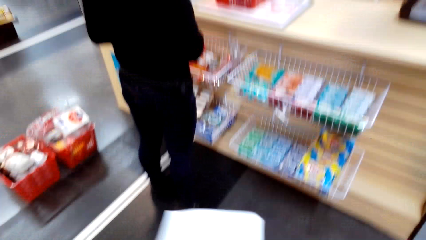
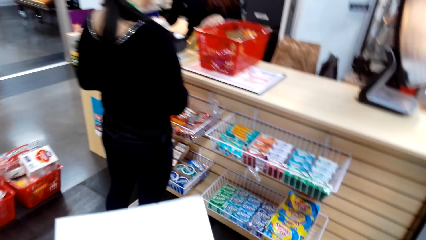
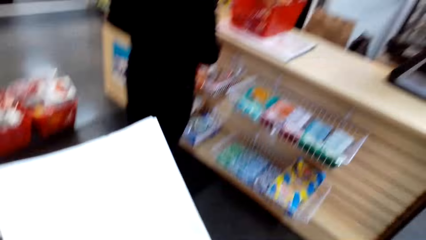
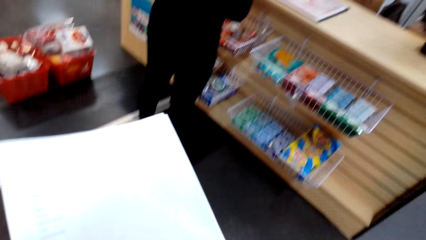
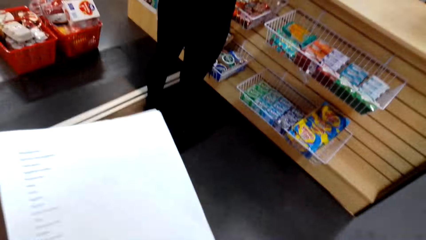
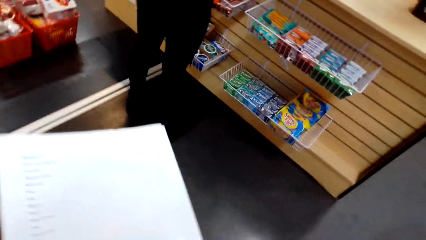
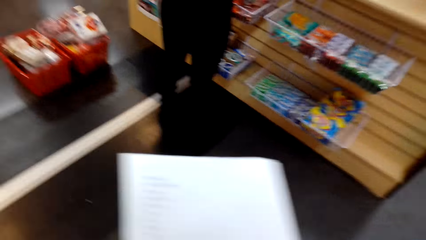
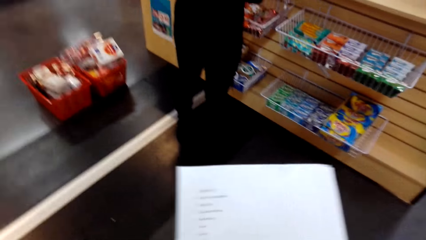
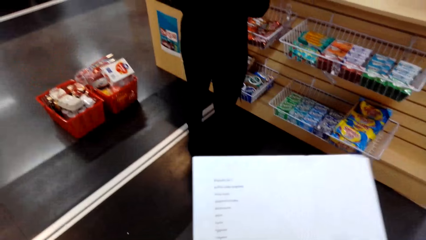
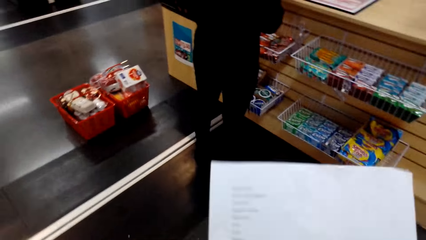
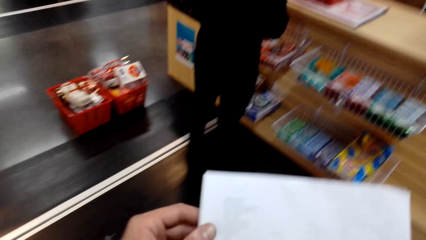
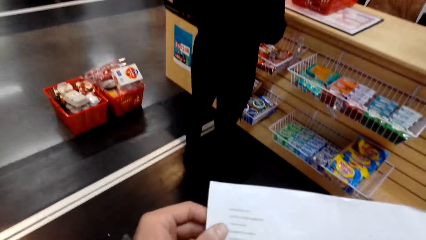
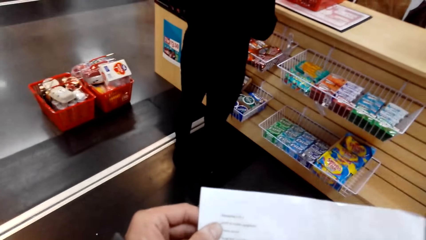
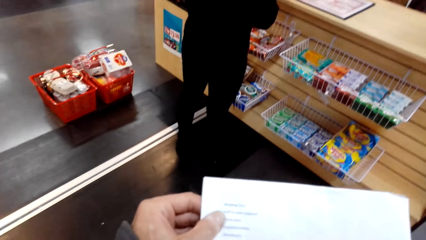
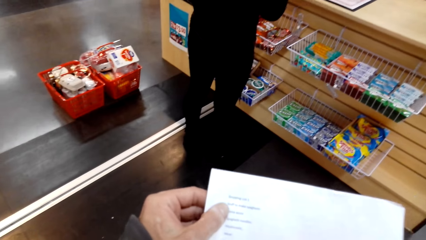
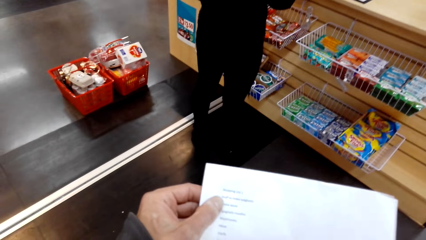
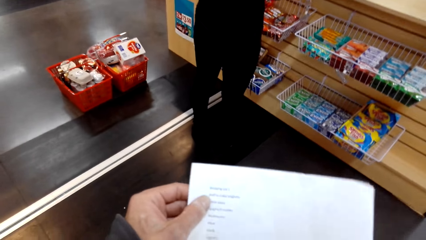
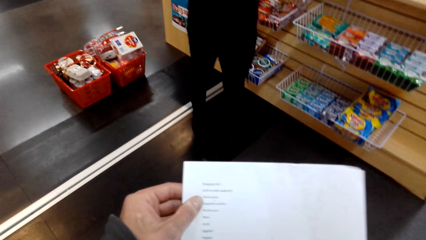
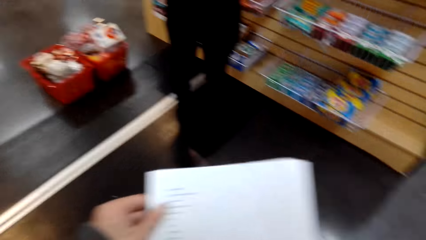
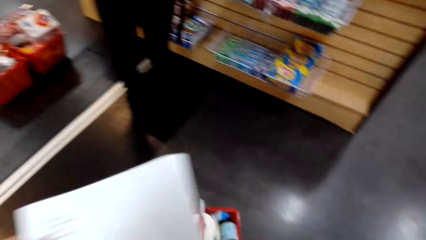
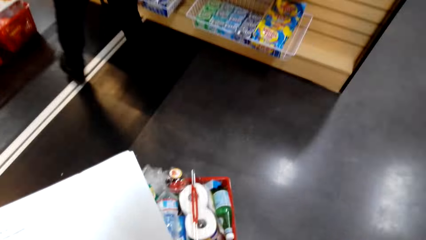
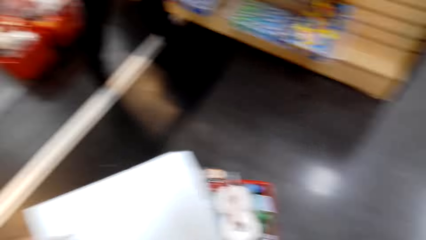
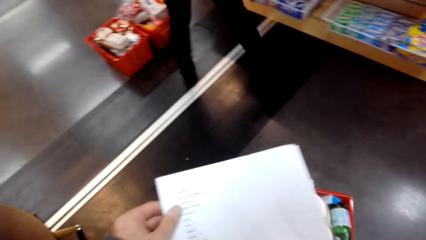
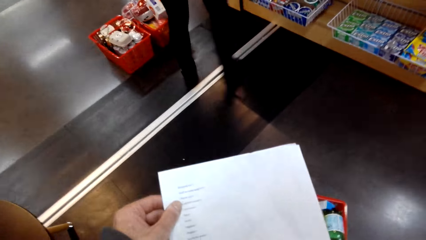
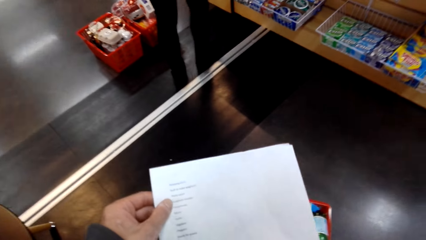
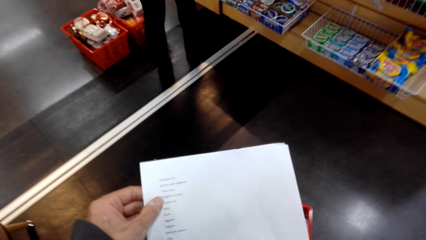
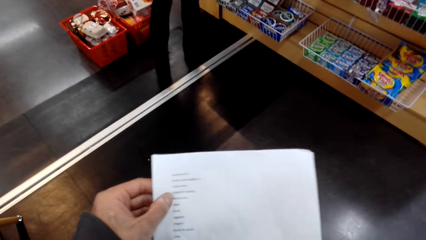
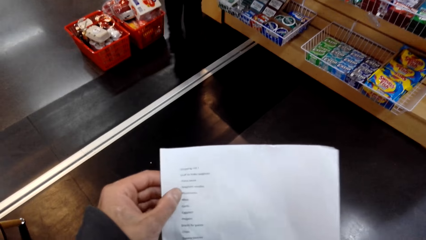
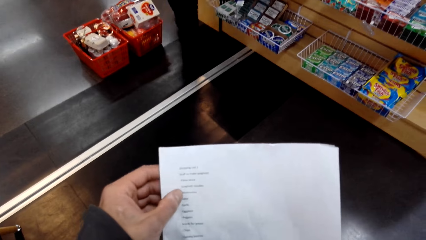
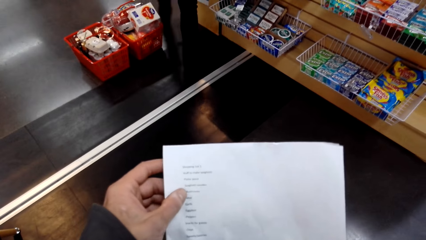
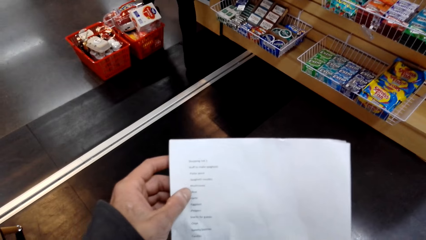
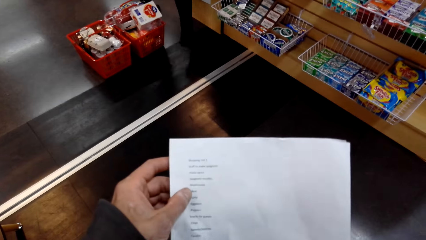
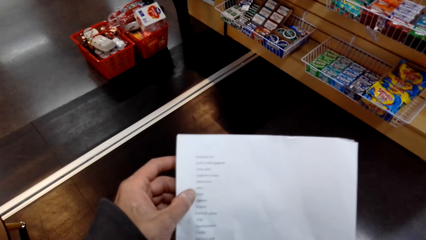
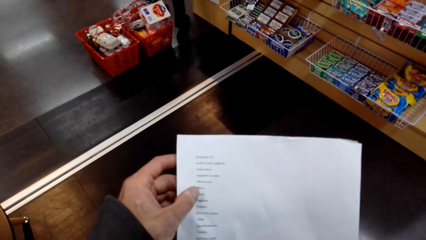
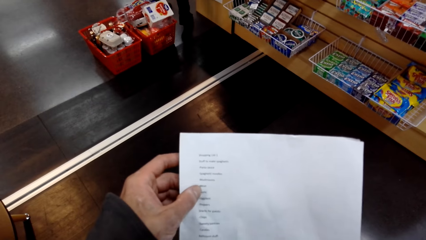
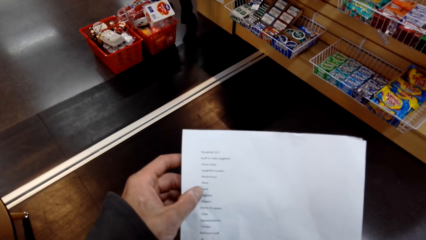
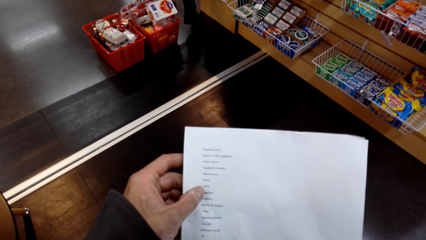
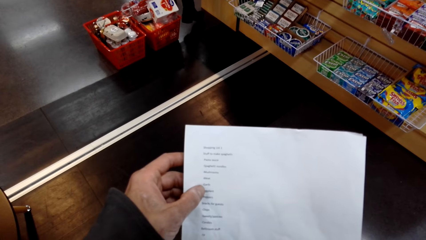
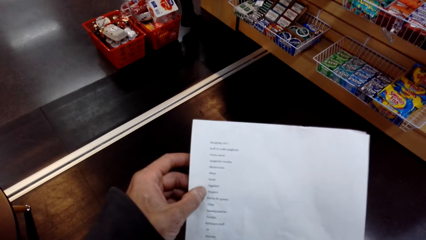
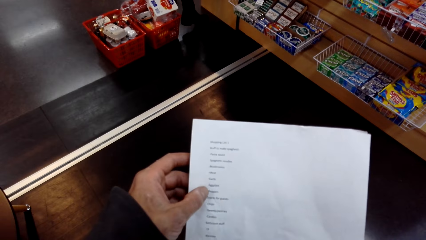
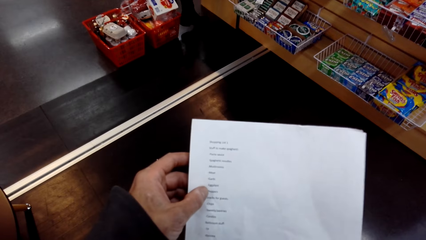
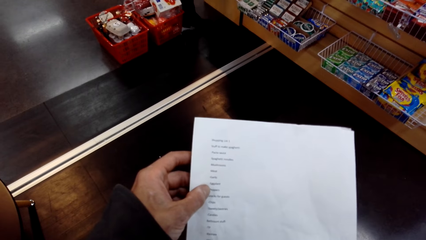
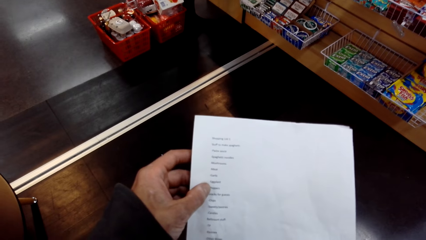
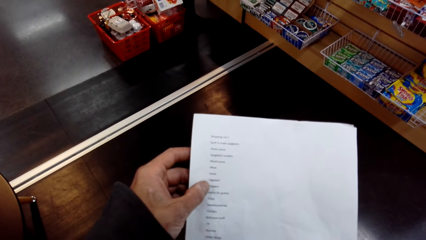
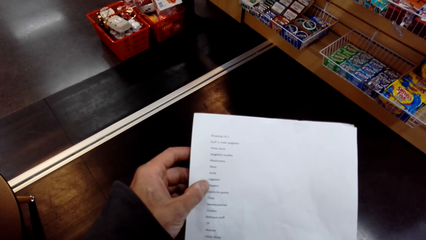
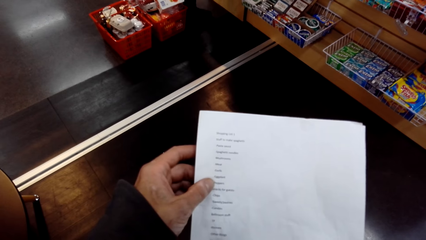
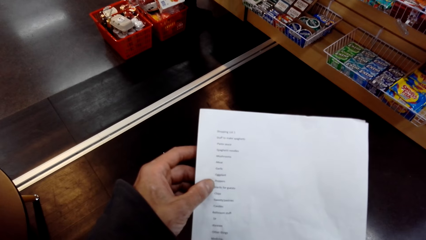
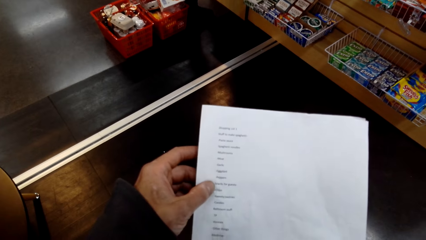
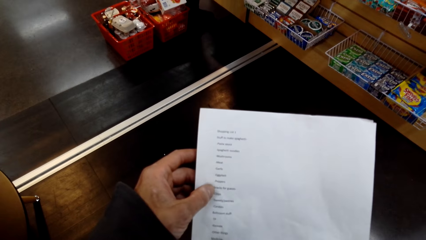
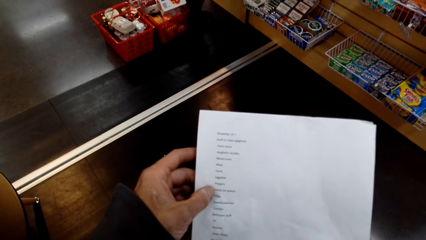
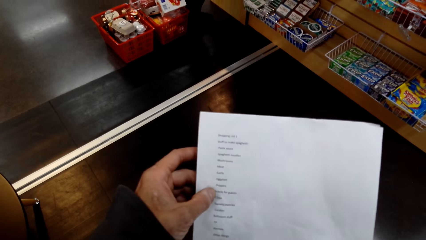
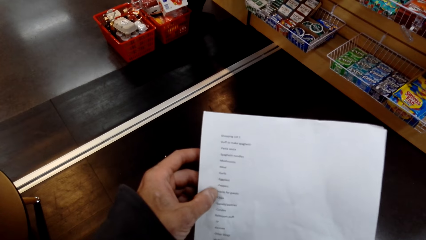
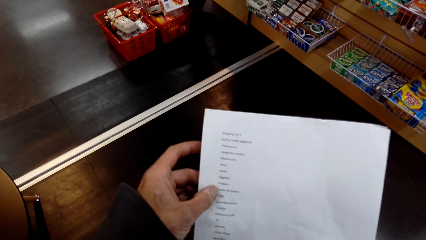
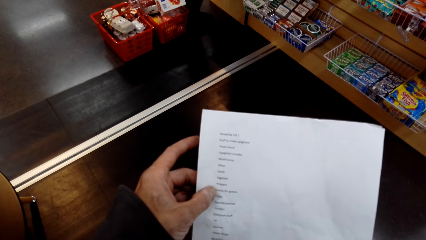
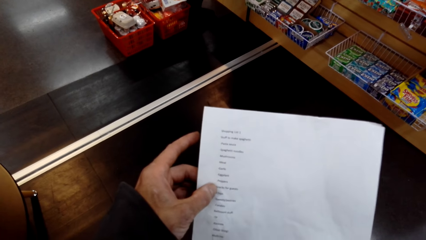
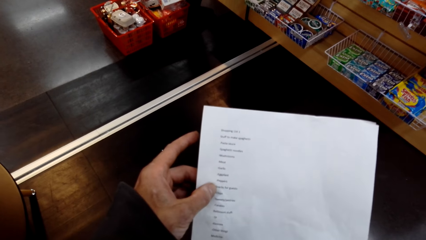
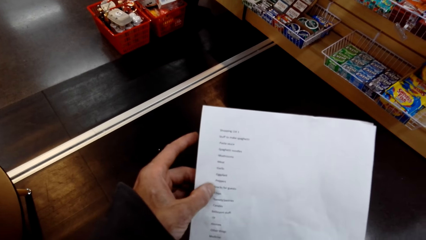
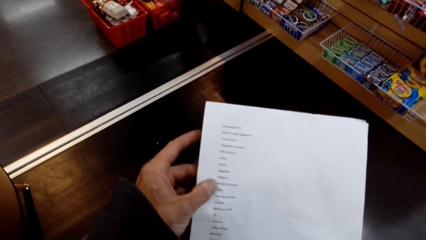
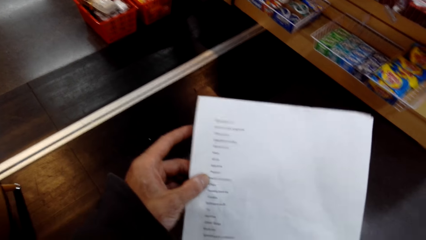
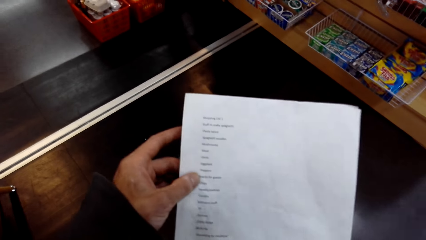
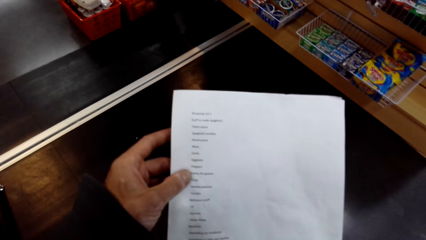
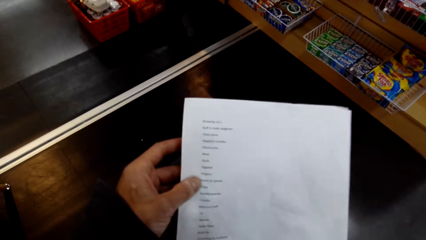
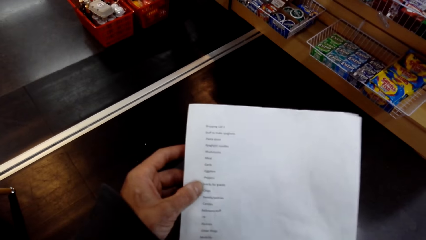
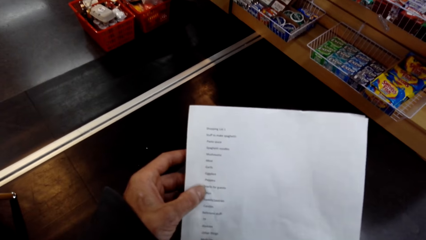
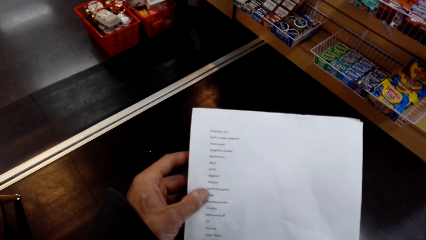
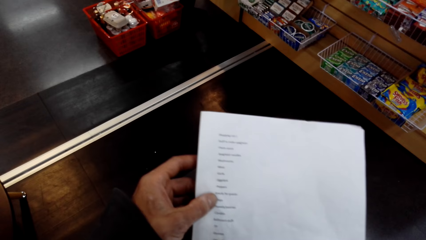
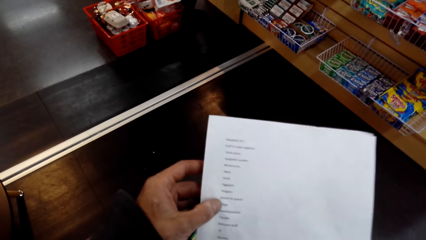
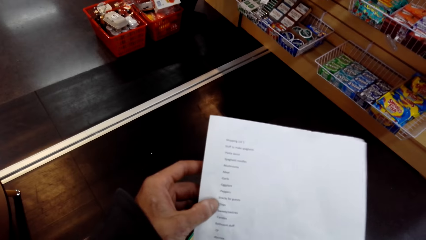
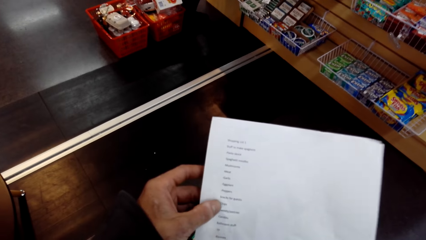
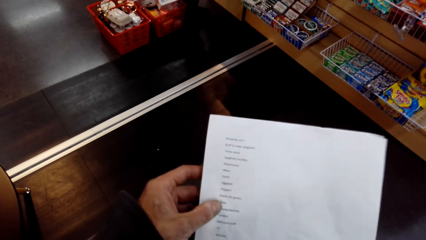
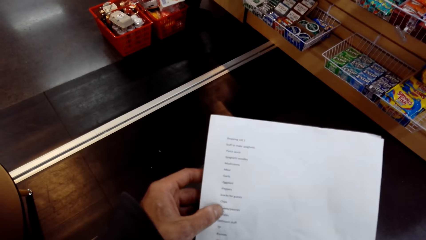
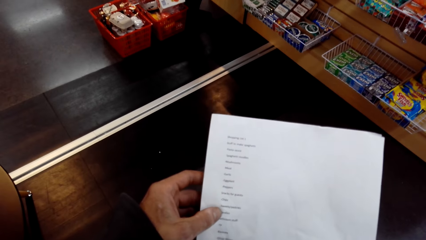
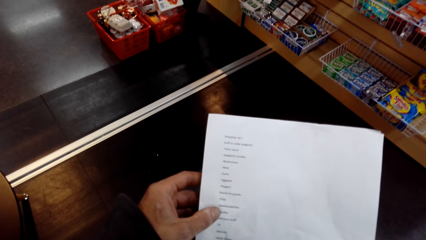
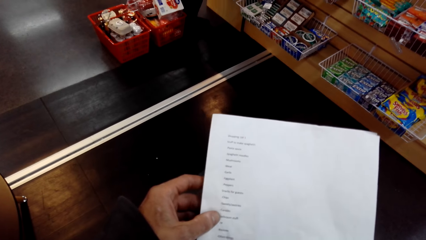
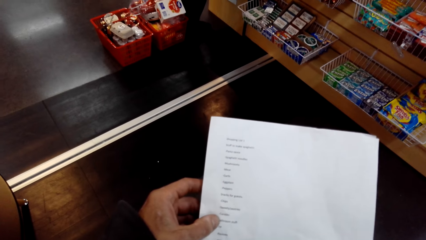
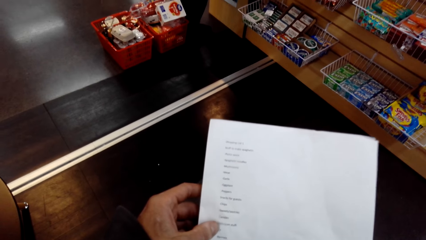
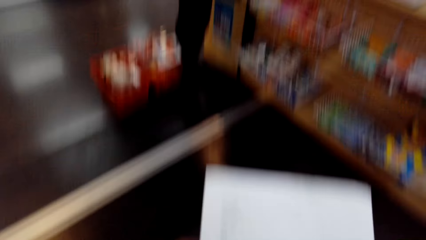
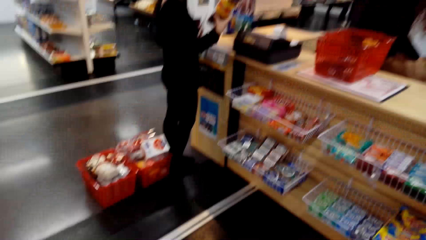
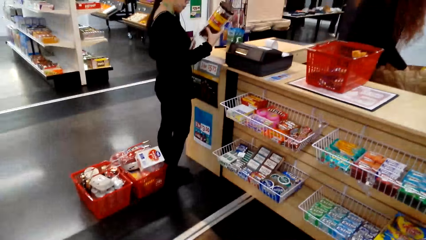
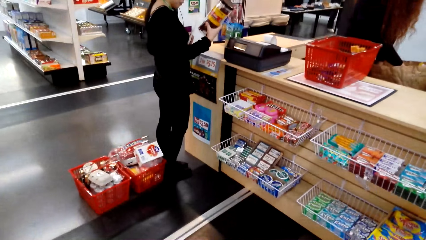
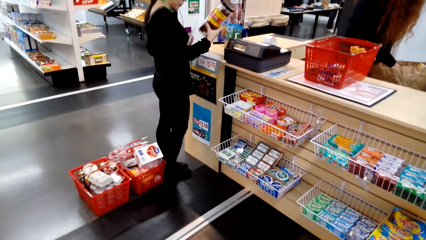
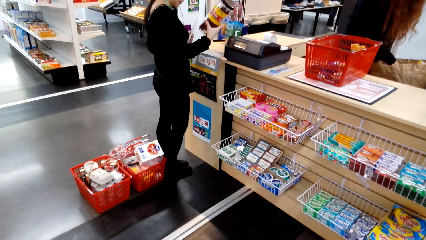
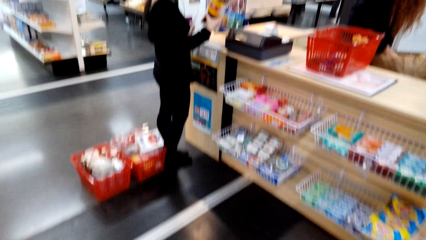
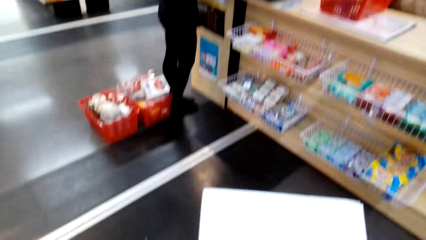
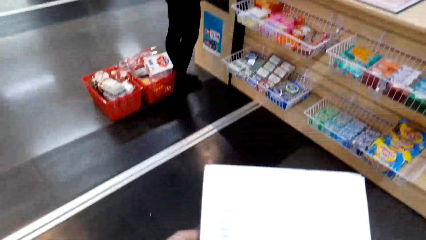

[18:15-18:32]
The camera wearer turns around. They hold a paper. They turn around. They touch the water bottle while reading. They hold the paper. They turn around. They hold the paper. They turn around. A man holds a tin.
